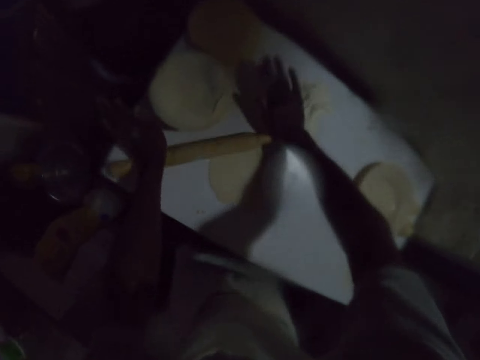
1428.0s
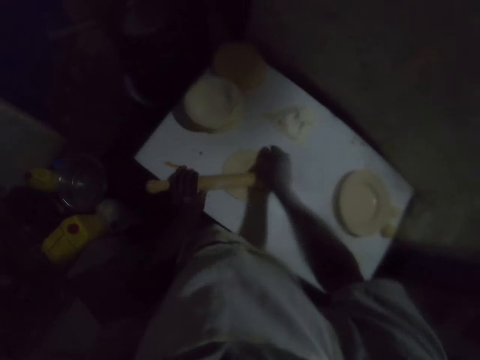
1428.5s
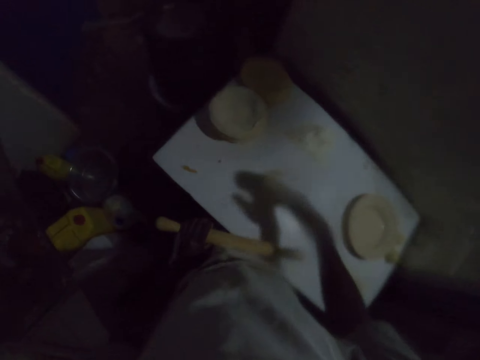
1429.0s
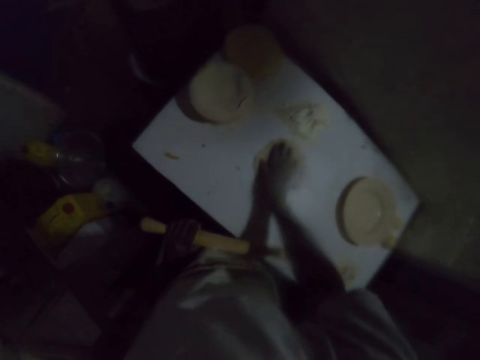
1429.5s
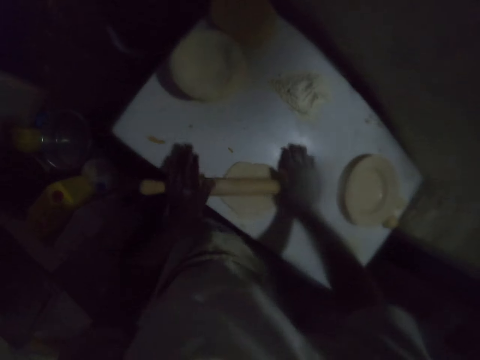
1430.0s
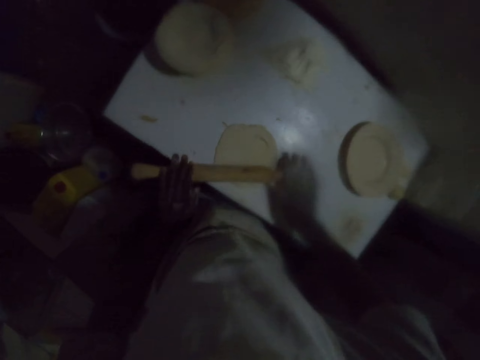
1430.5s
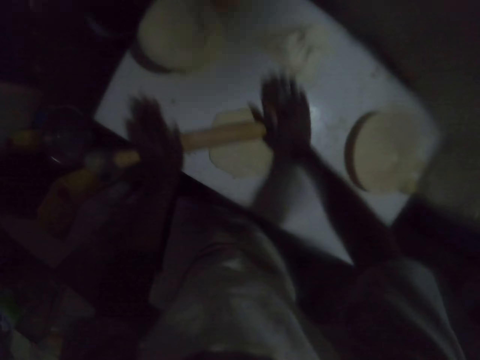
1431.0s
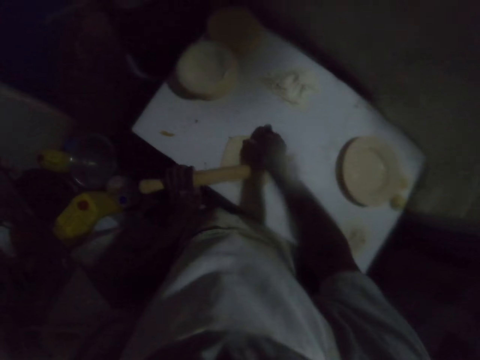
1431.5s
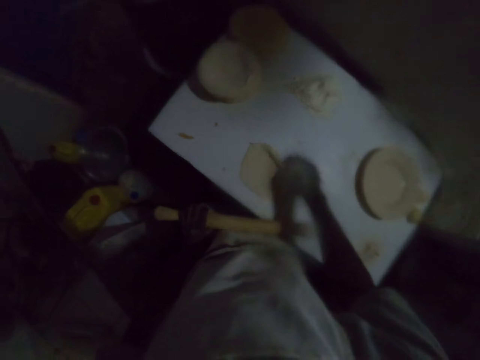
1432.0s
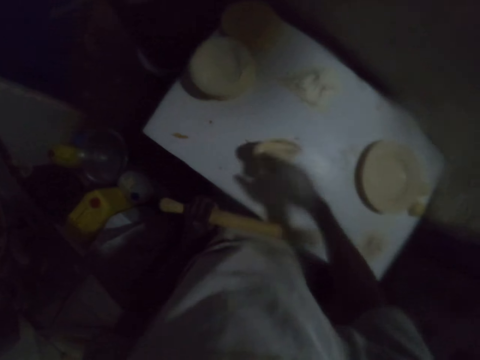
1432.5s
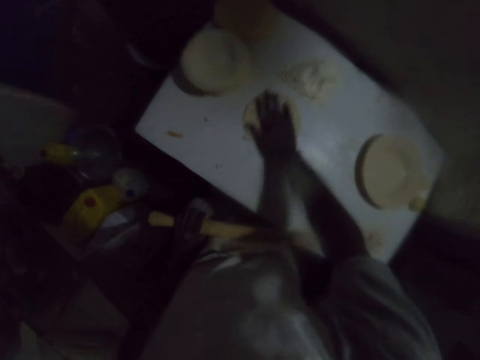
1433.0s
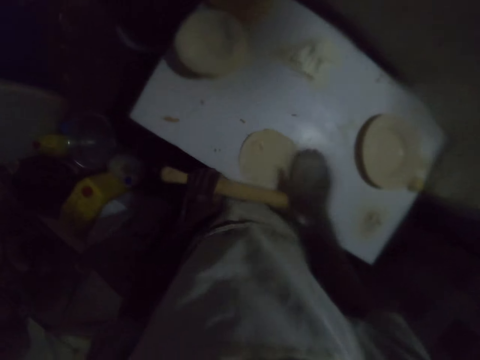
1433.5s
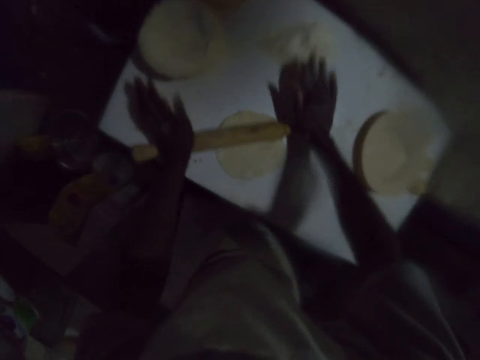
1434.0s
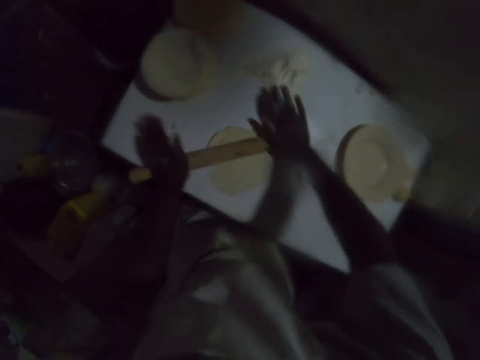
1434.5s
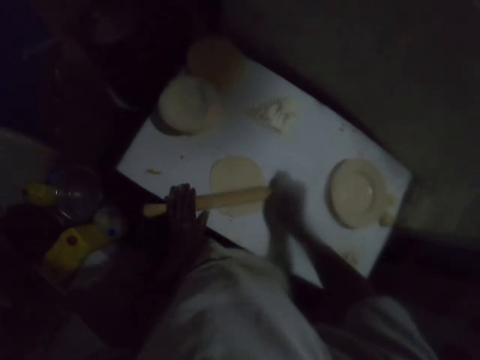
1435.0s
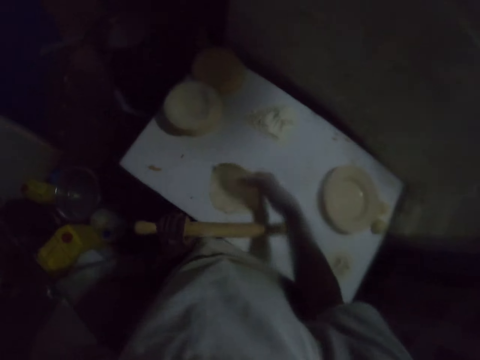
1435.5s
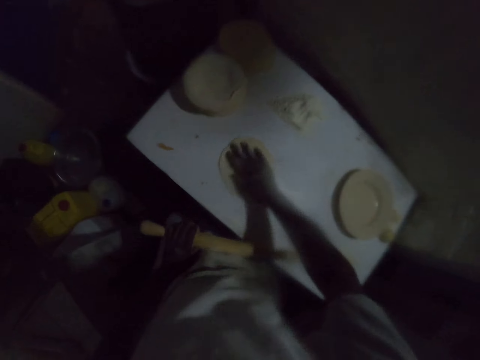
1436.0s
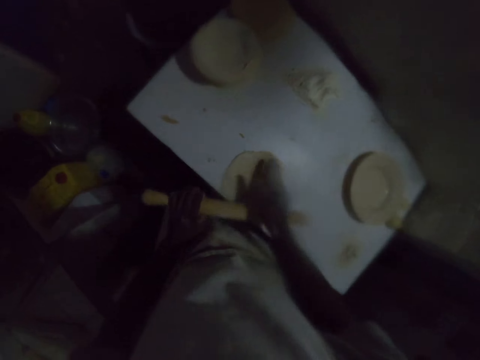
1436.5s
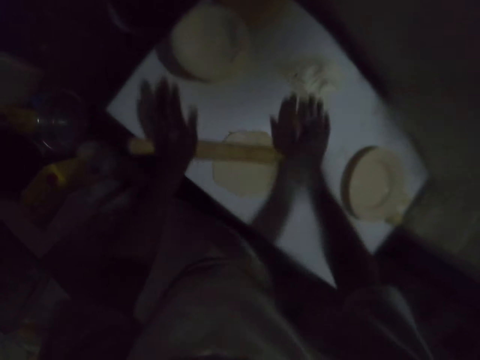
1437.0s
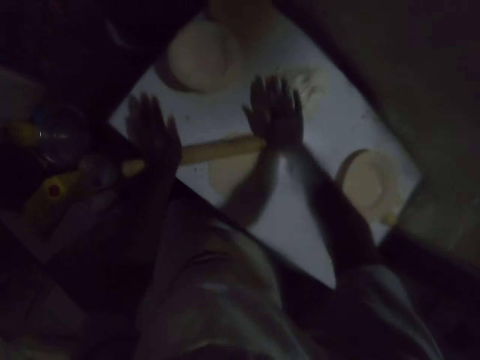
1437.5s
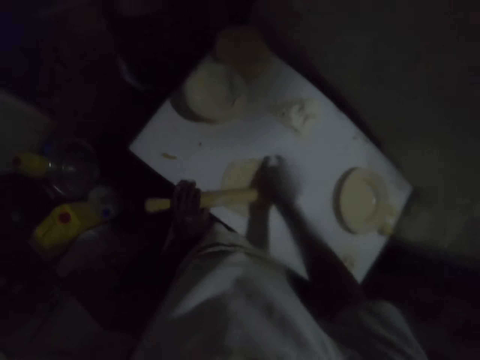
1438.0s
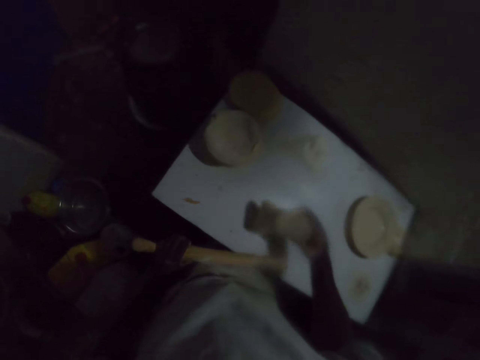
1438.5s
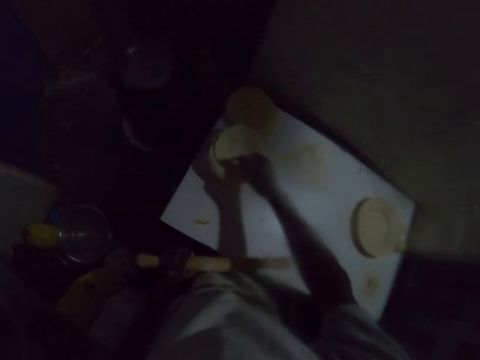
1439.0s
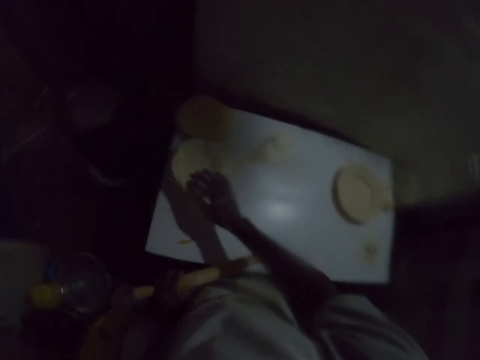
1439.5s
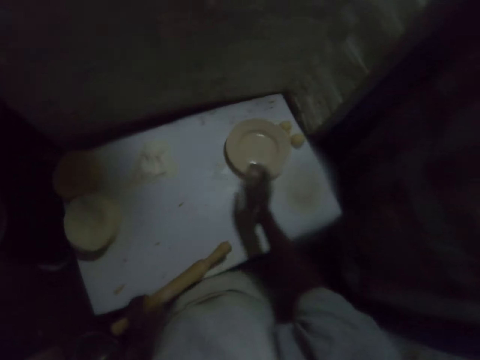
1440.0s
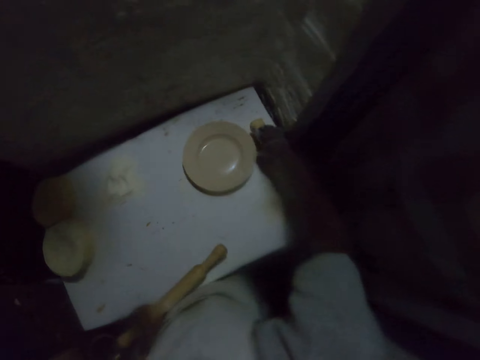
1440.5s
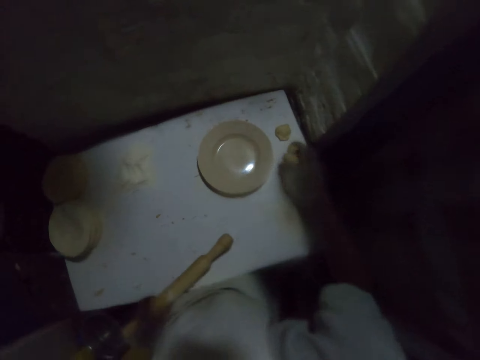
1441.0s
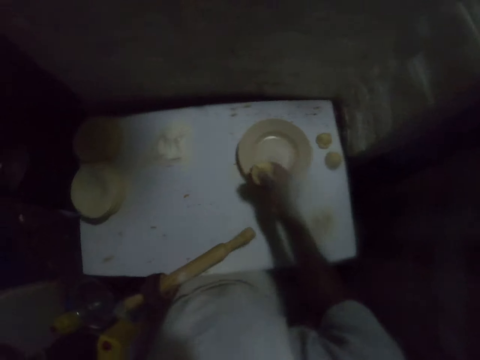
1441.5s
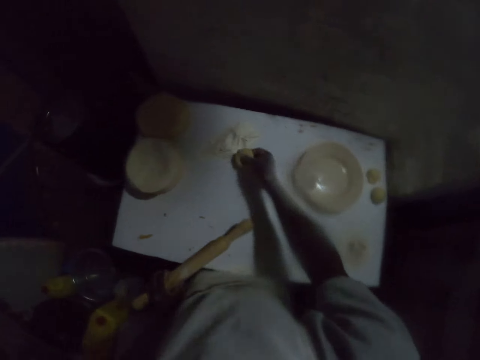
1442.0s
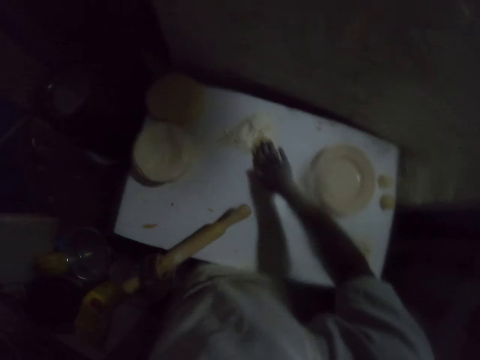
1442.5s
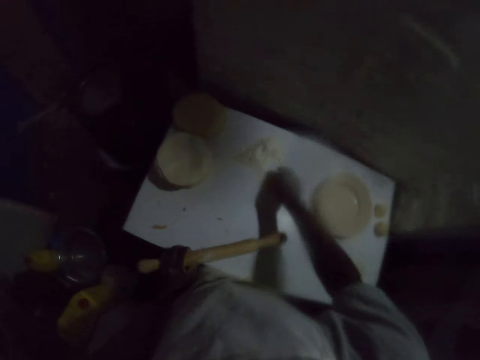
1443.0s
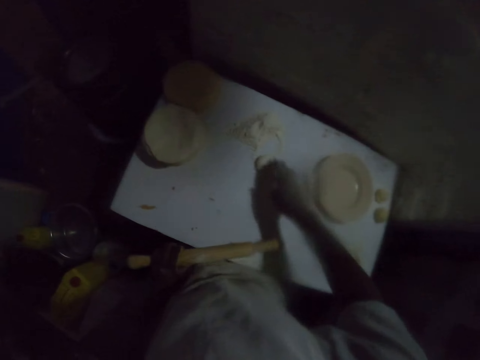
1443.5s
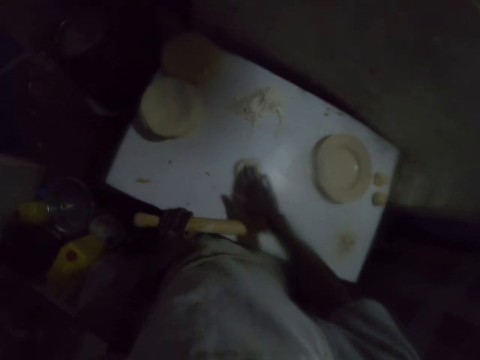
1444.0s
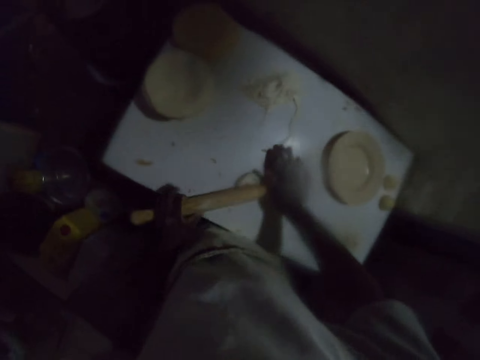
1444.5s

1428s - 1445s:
The camera wearer turns the dough on the table with the right hand. They roll the dough with a rolling pin. They turn the dough on the table with the right hand. They roll the dough with the rolling pin. They turn the dough on the table with the right hand. They roll the dough with the rolling pin. They take a dough on the table. They put the rolled dough on the other dough. They pick up the dough ball on the table with the right hand. They put the dough on the flour and put flour on the dough ball with the right hand.

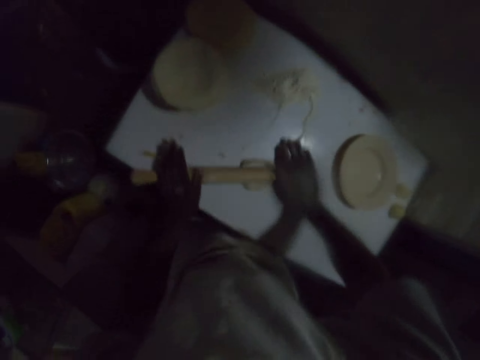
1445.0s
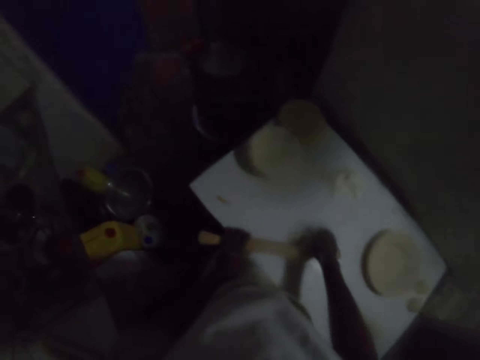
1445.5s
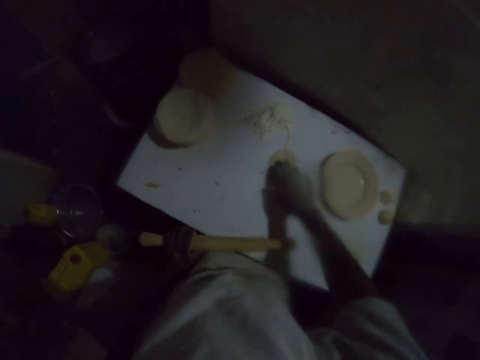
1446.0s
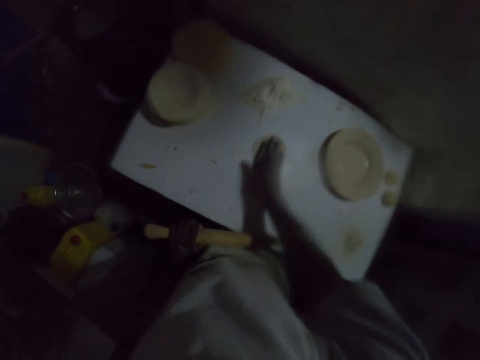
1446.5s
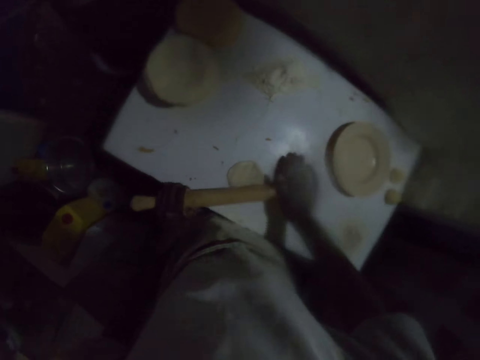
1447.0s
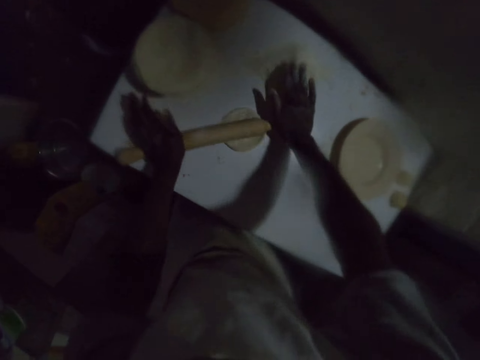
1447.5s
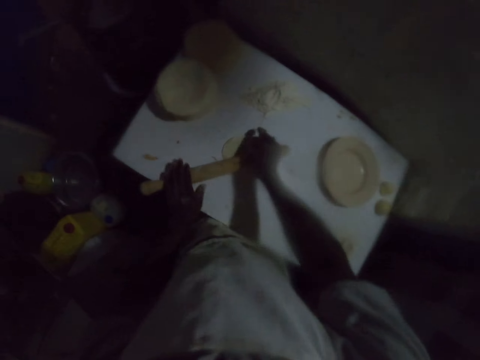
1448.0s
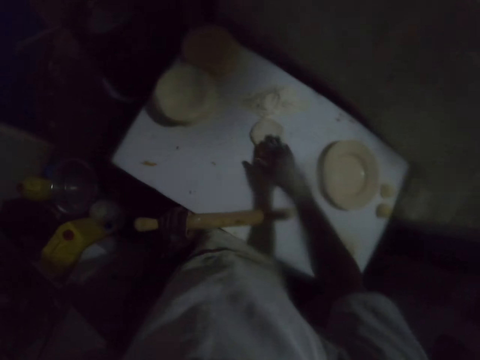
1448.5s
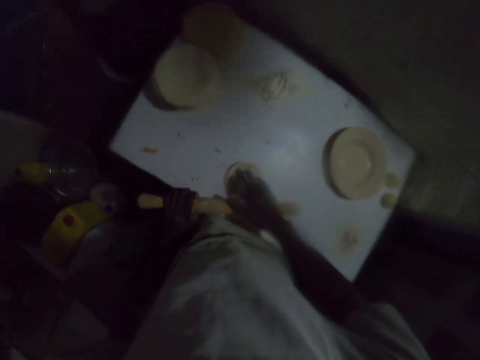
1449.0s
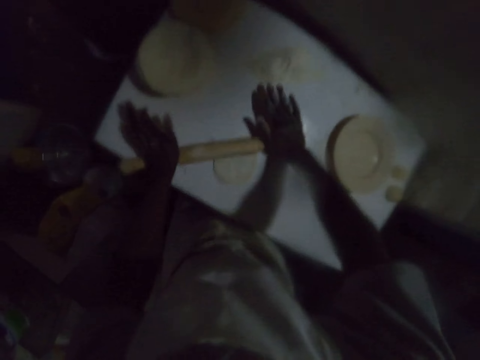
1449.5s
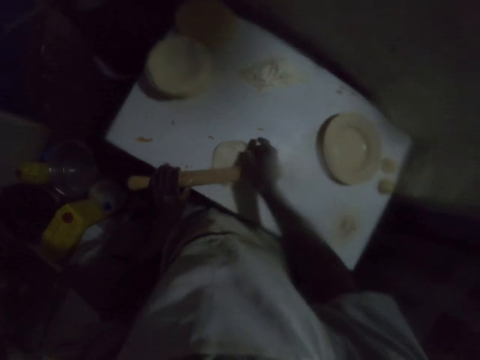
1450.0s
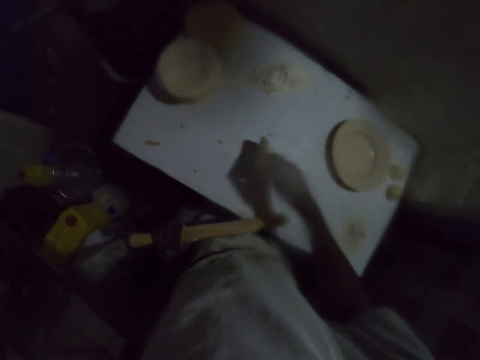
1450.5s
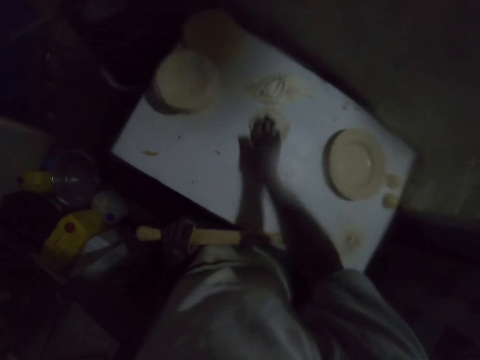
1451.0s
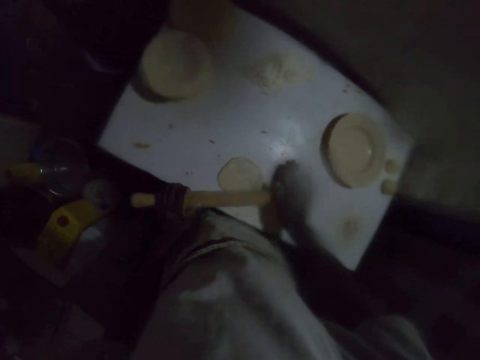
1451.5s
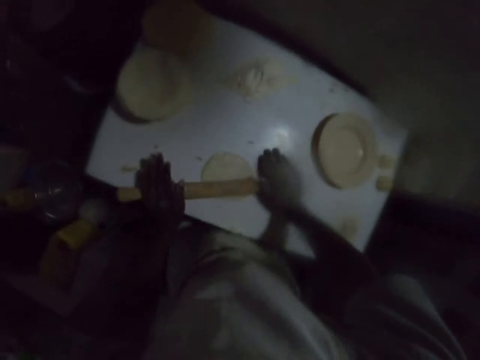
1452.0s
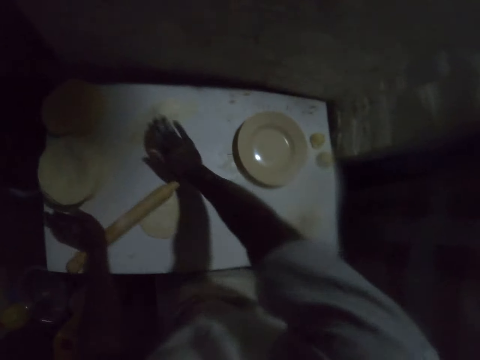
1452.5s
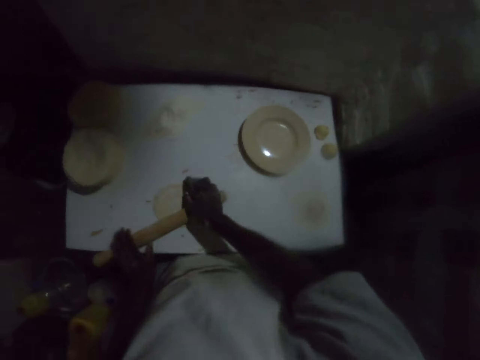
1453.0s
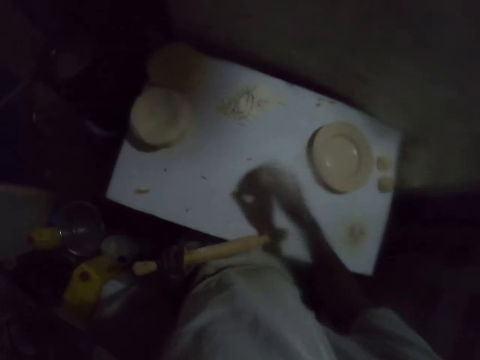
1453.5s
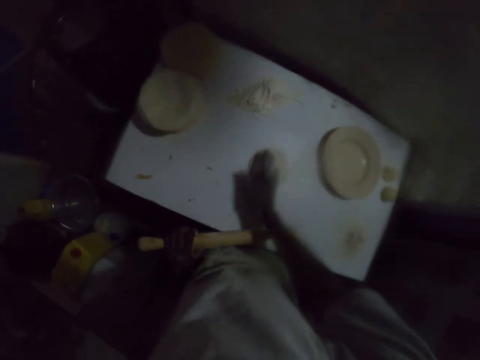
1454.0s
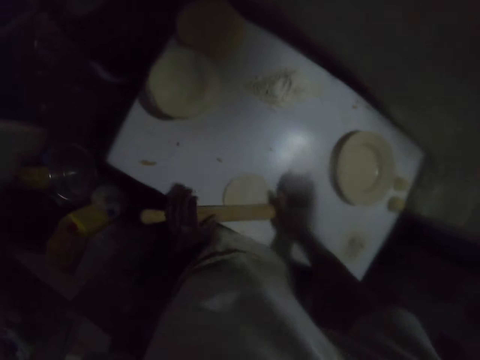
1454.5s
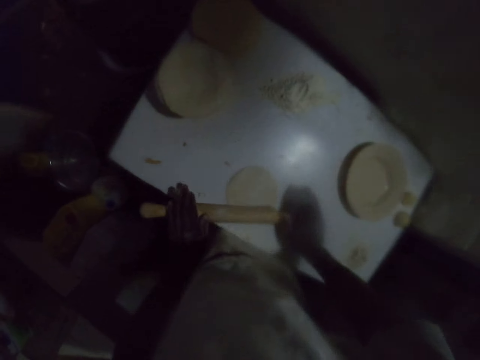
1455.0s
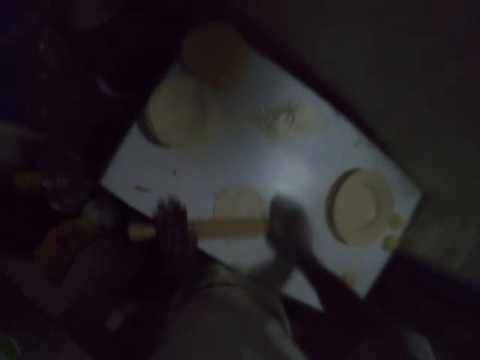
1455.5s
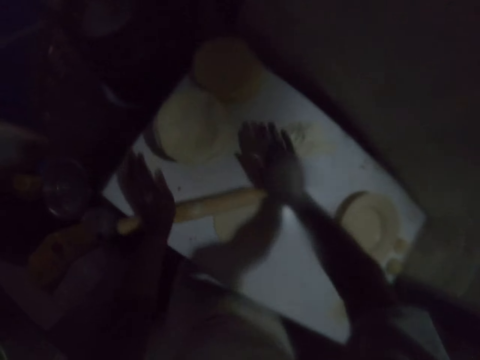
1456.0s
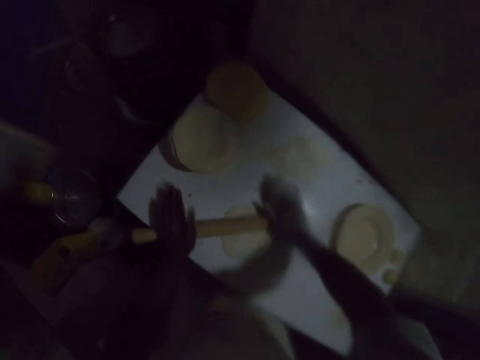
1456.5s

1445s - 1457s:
The camera wearer rolls the dough with a rolling pin. They turn the dough on the table with the right hand. They roll the dough with the rolling pin. They turn the dough on the table with the right hand. They roll the dough with the rolling pin. They turn the dough on the table with the right hand. They roll the dough with the rolling pin. They turn the dough on the table with the right hand. They roll the dough with the rolling pin.
